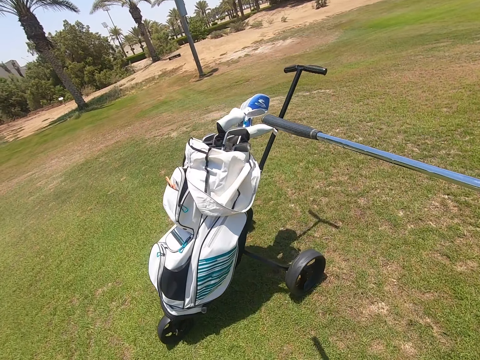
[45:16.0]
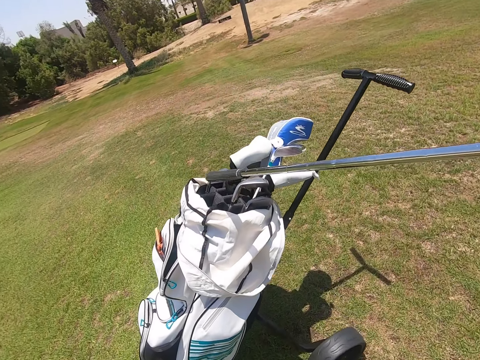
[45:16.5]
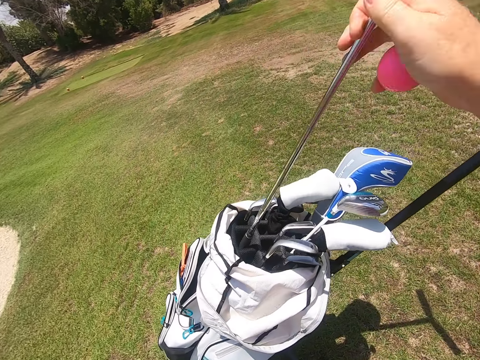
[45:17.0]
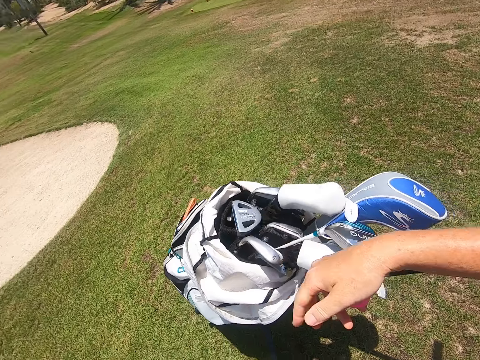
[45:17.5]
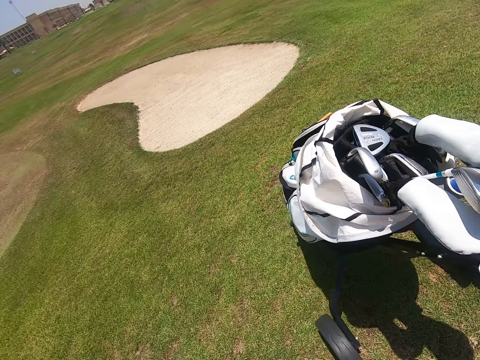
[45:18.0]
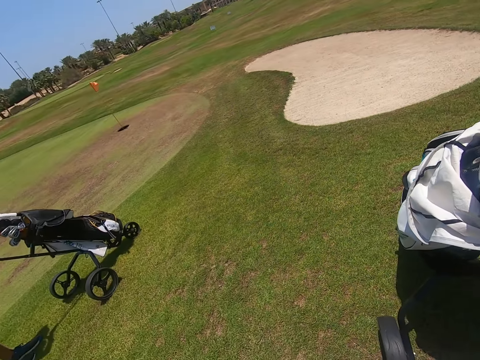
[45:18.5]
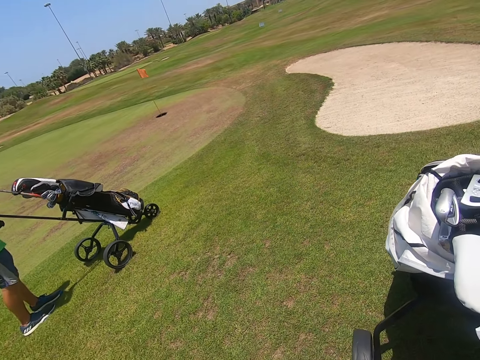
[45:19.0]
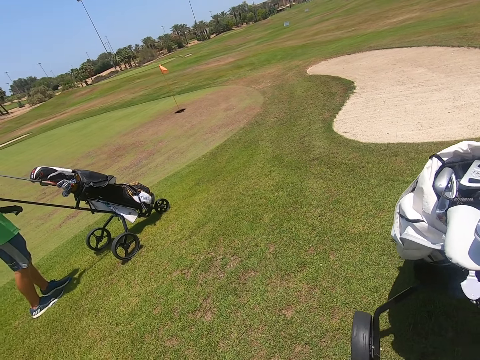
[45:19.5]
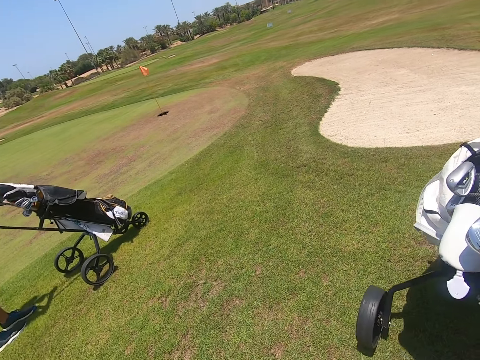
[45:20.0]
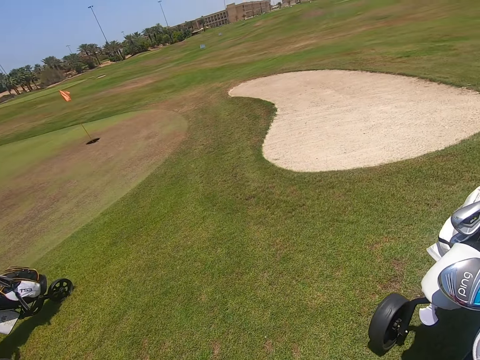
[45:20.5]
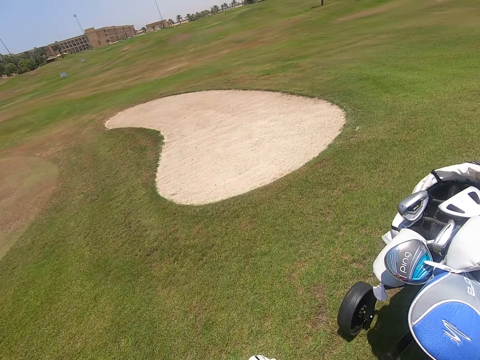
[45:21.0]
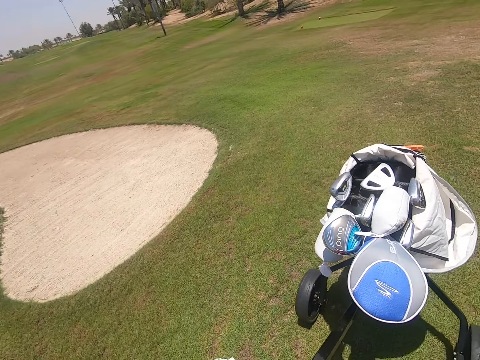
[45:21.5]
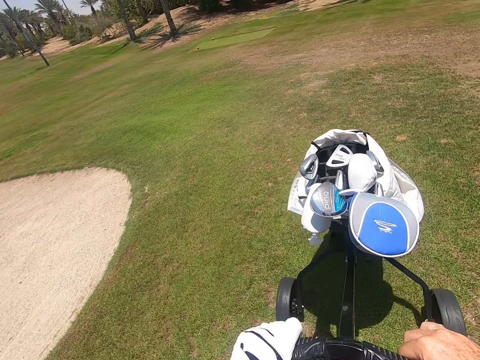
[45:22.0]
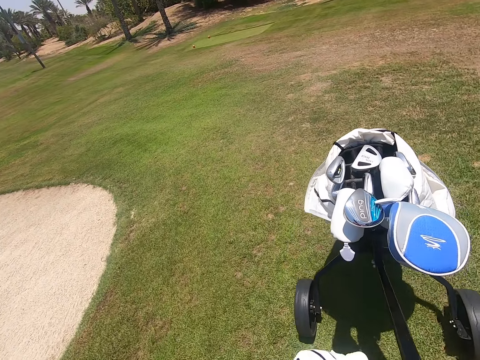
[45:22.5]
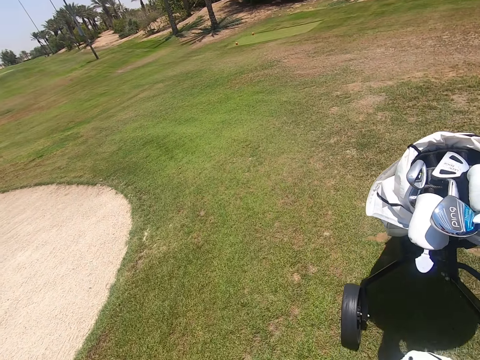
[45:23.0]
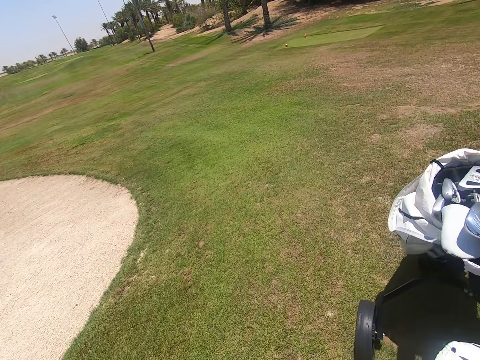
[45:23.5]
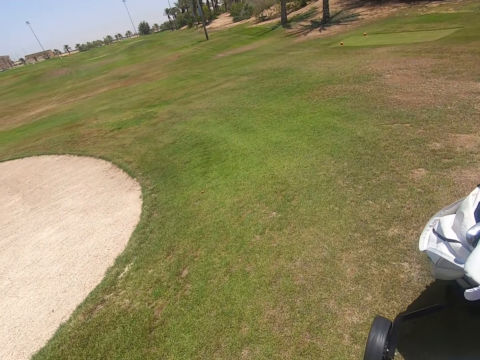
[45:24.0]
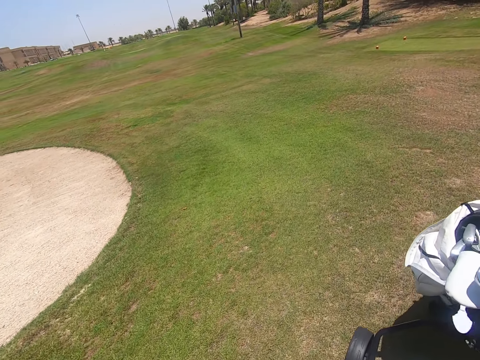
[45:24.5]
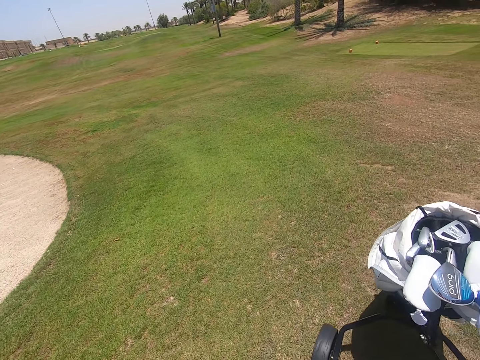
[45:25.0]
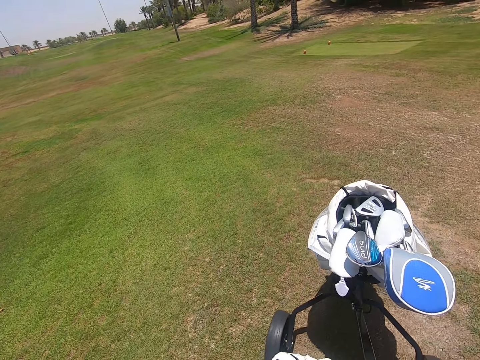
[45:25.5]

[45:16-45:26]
The camera wearer moves the golf stick. They put the golf stick in the golf cart bag. They move the golf cart bag around the golf course.

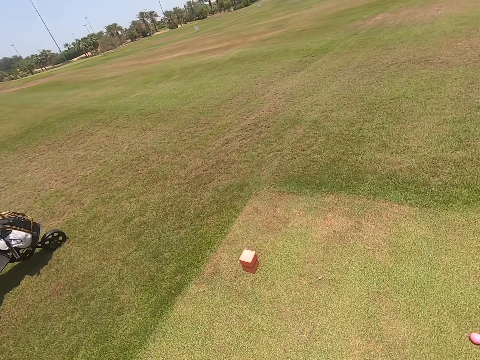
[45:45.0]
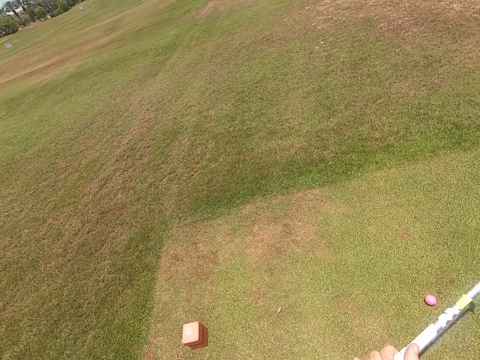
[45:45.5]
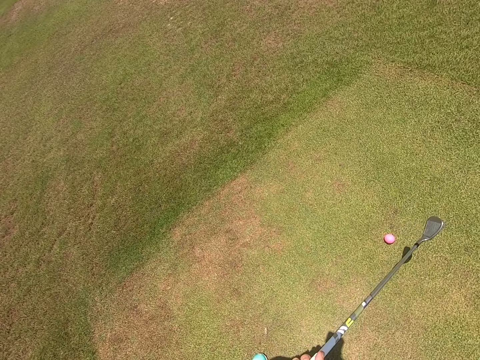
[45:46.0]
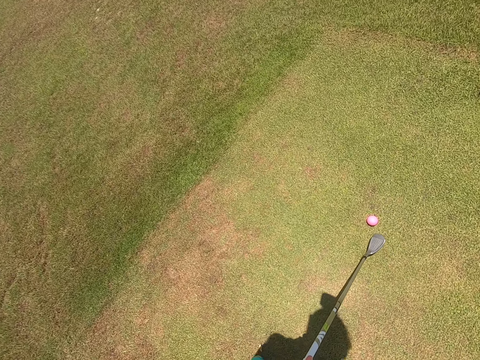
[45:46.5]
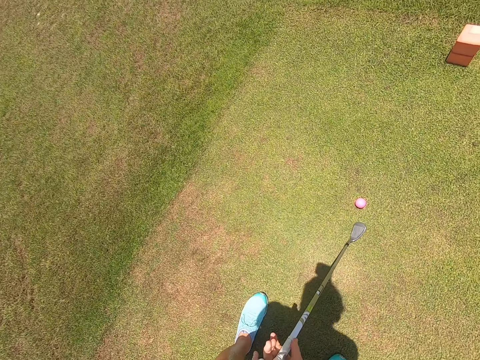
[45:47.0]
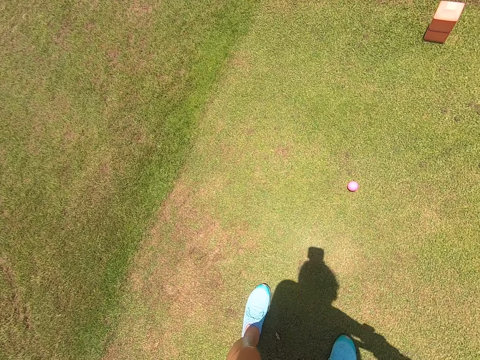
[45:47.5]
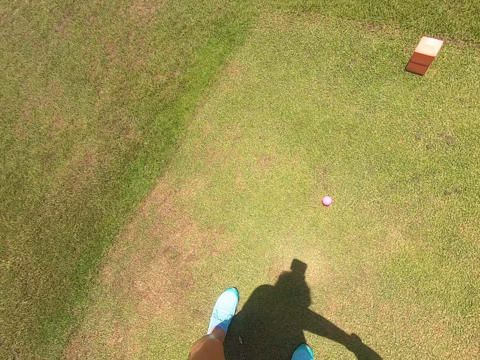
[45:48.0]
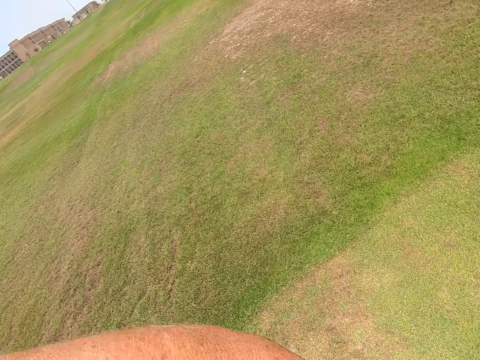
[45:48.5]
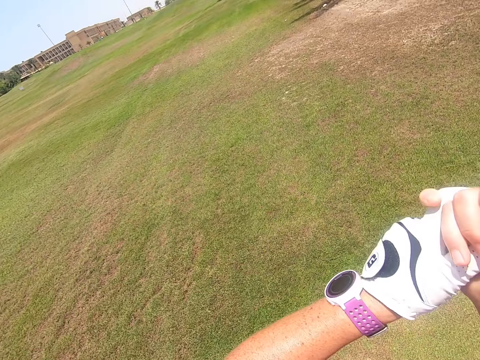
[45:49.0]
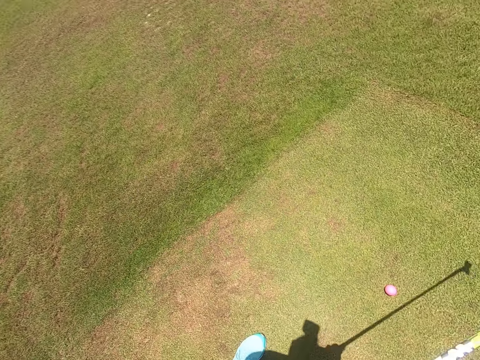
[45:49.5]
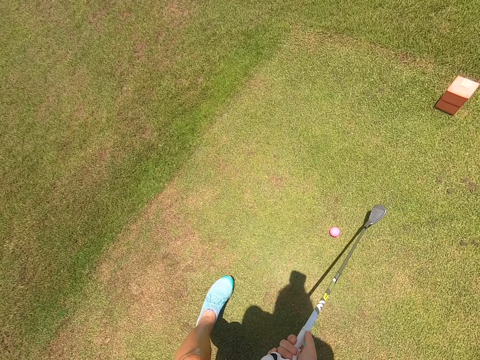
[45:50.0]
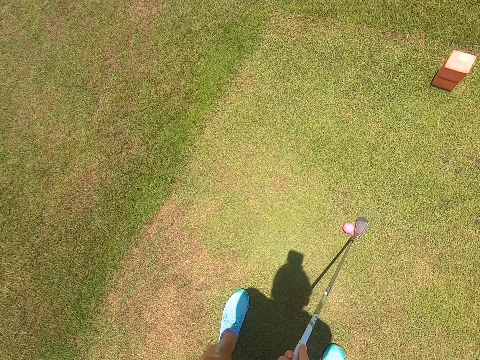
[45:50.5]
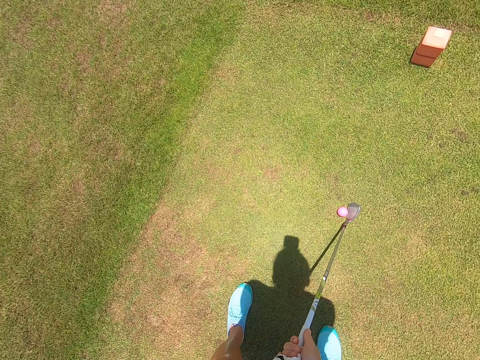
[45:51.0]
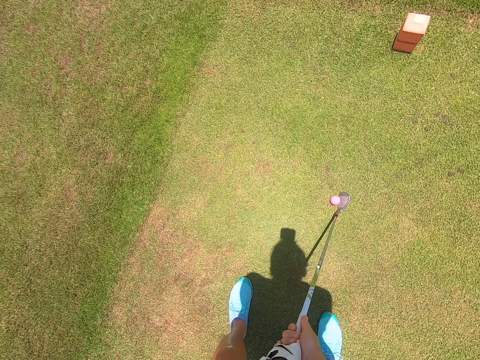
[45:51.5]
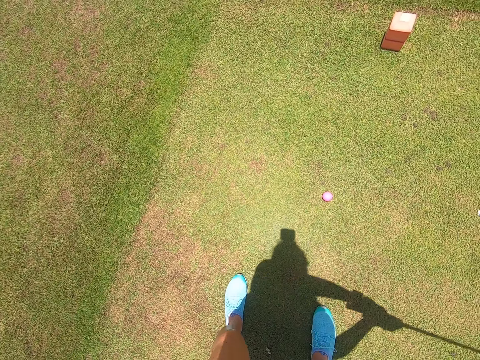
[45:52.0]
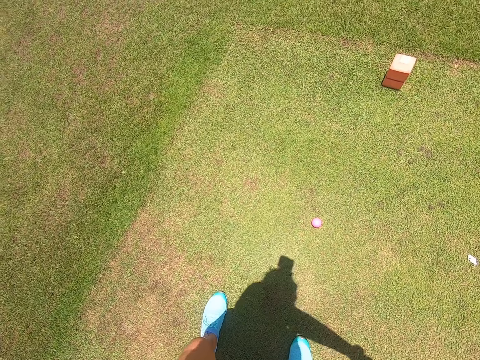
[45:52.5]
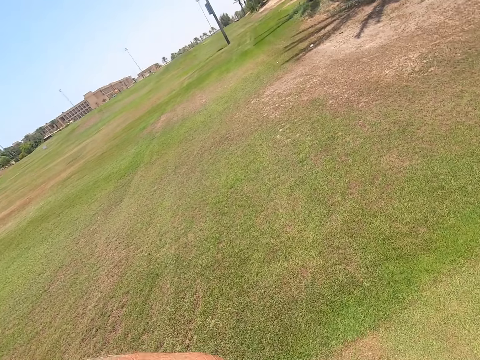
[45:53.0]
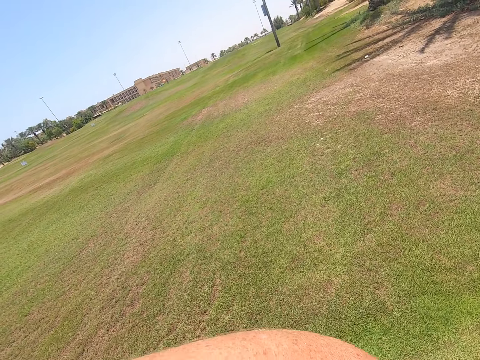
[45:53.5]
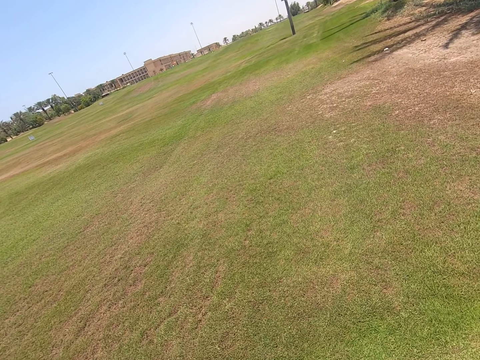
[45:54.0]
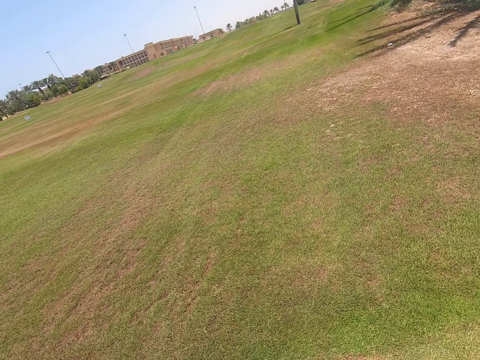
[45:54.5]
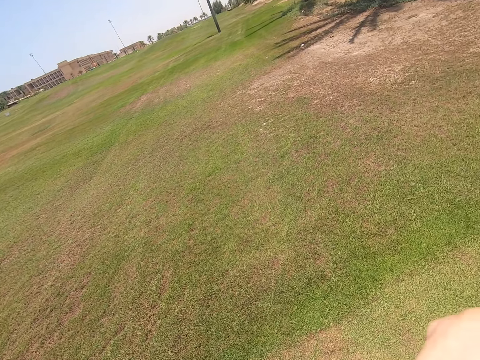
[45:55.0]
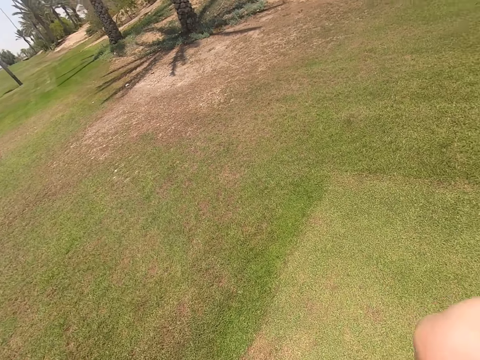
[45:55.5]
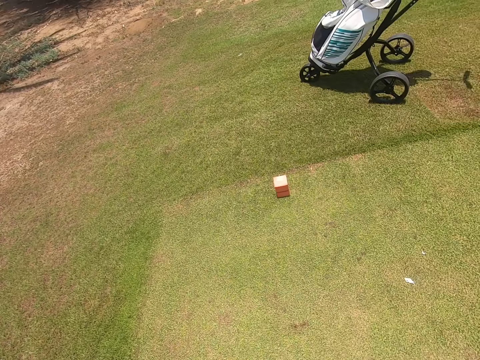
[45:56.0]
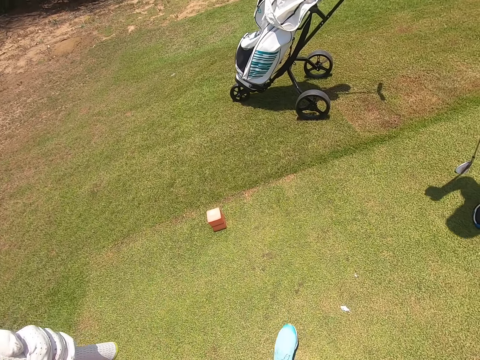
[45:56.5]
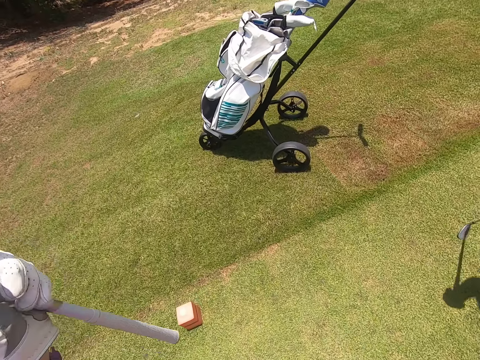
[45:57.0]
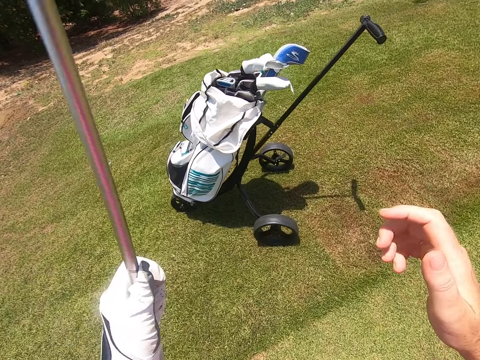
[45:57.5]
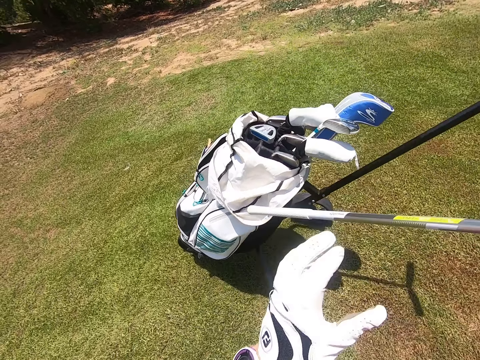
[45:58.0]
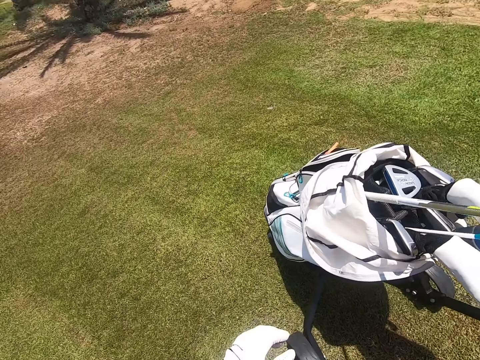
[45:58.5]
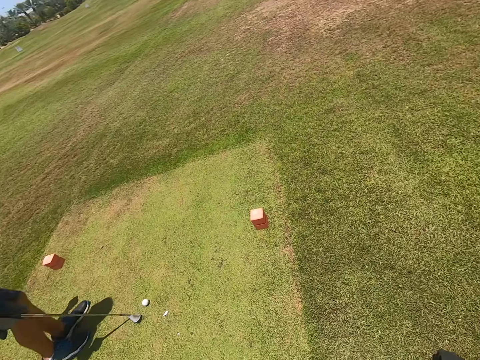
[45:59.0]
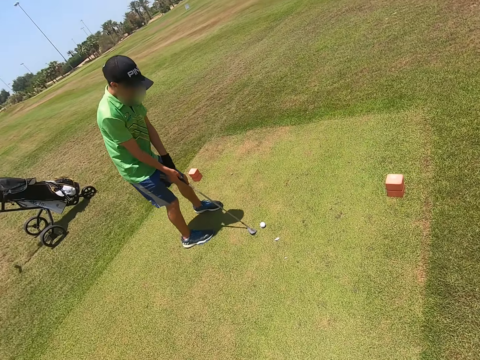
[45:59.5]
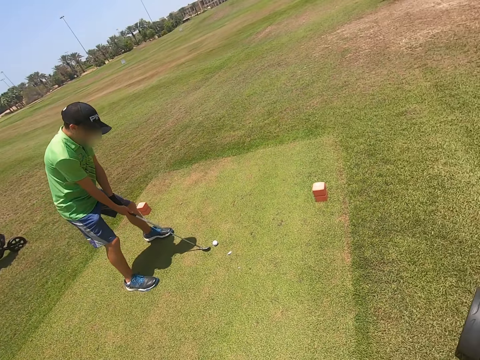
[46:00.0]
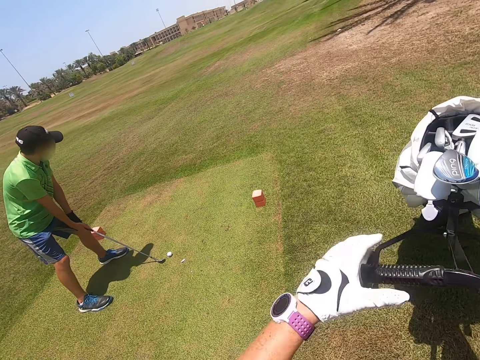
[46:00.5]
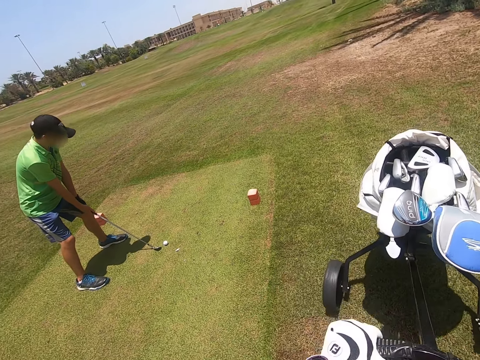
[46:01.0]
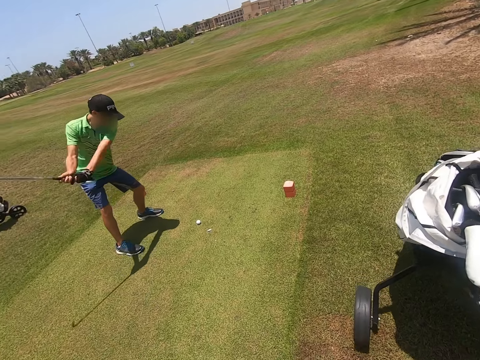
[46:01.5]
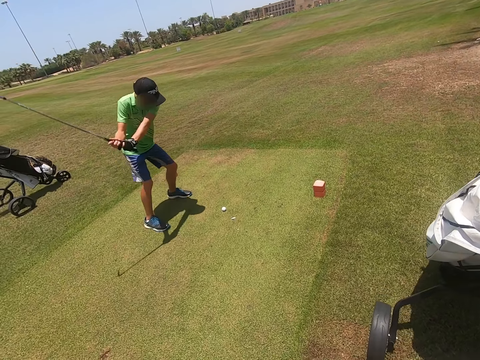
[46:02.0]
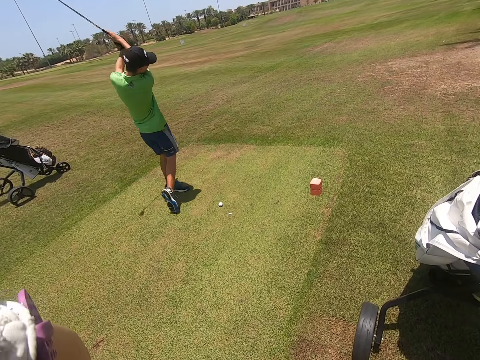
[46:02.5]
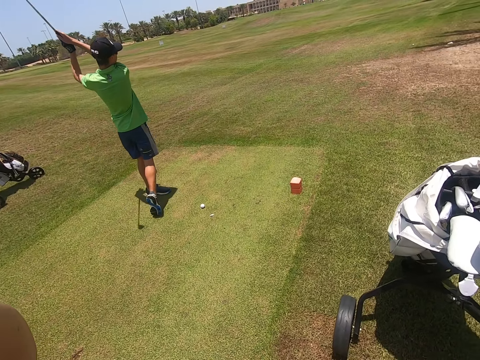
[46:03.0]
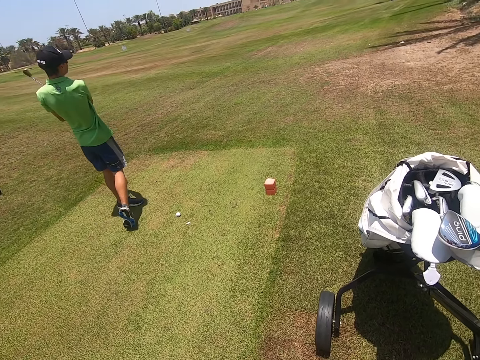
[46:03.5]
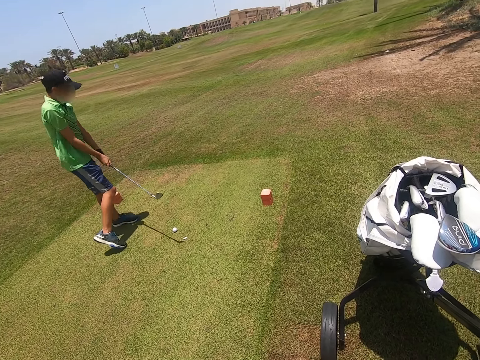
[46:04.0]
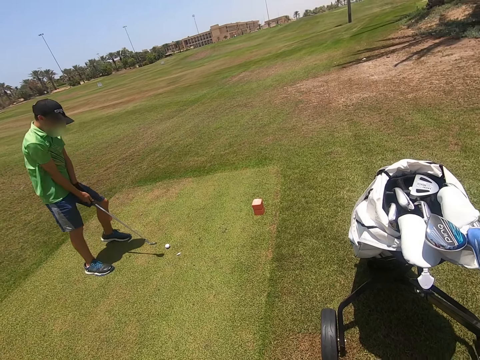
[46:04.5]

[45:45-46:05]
The camera wearer moves the golf stick. They play golf with a hockey stick. They kick the golf ball with the golf stick. They look around the golf course and walk around the golf course. They put the golf stick in the golf cart bag. A man moves the golf stick. The man plays golf with the hockey stick.
